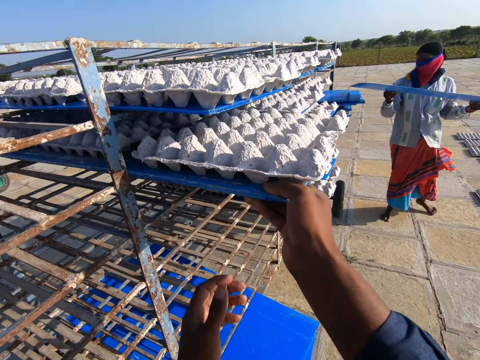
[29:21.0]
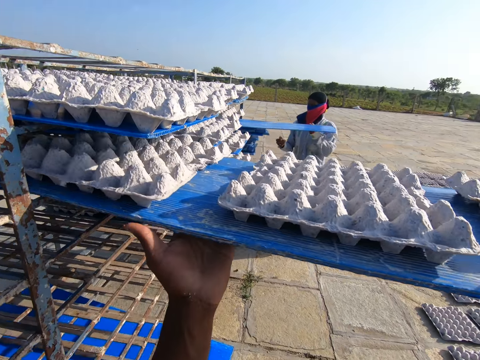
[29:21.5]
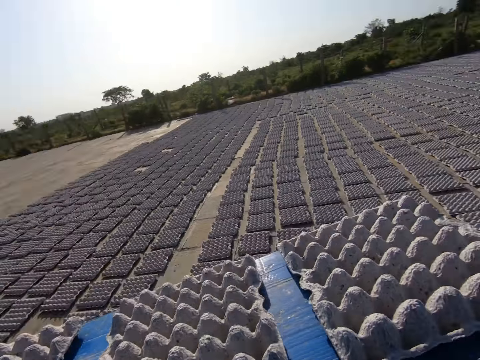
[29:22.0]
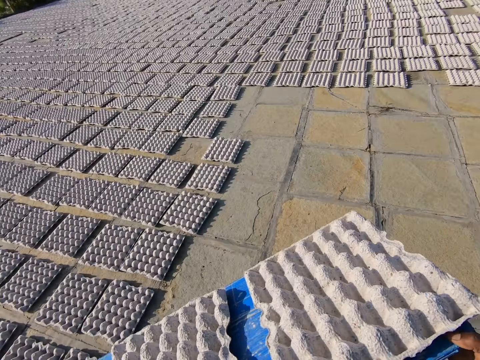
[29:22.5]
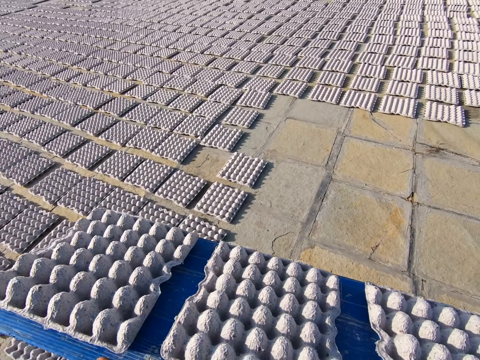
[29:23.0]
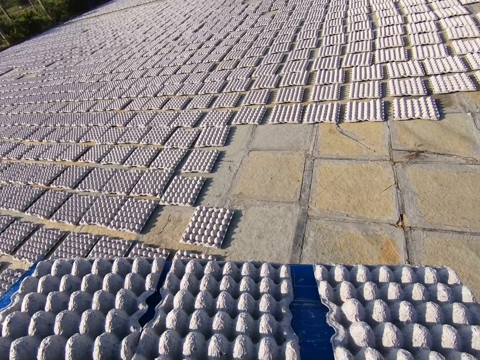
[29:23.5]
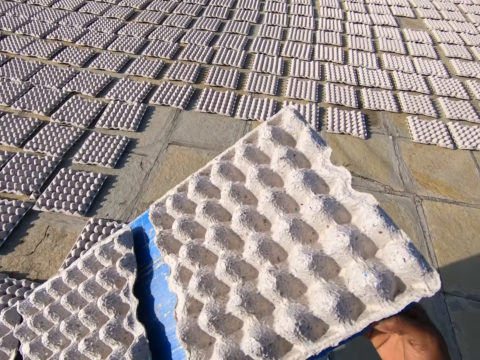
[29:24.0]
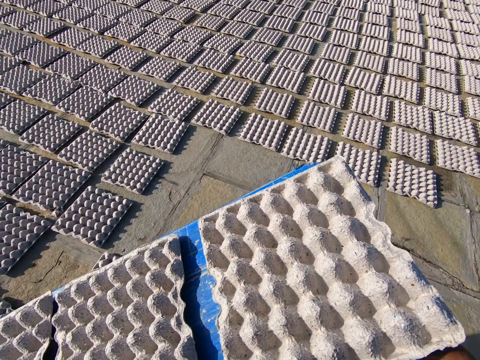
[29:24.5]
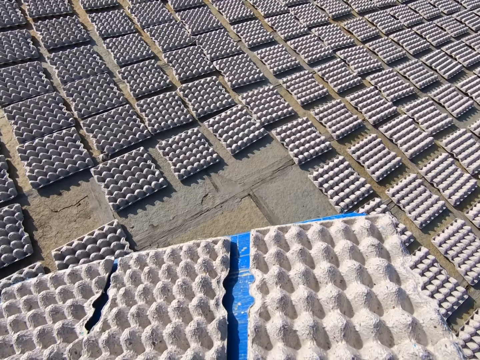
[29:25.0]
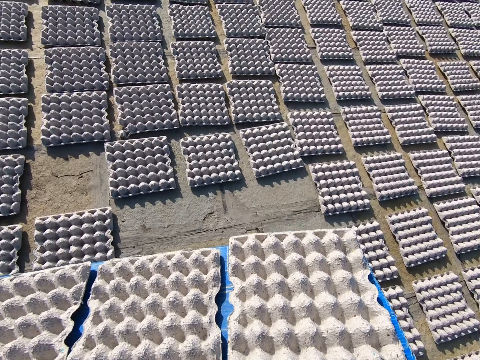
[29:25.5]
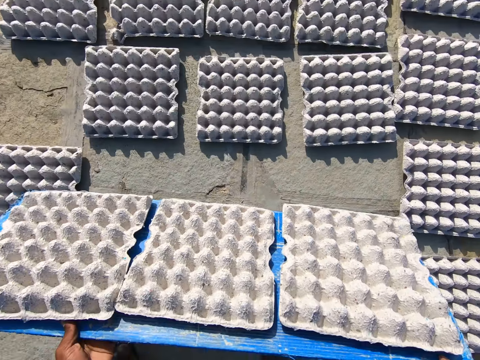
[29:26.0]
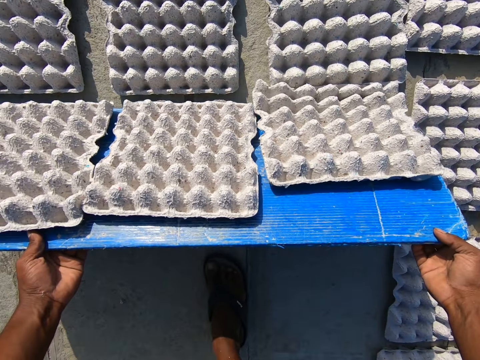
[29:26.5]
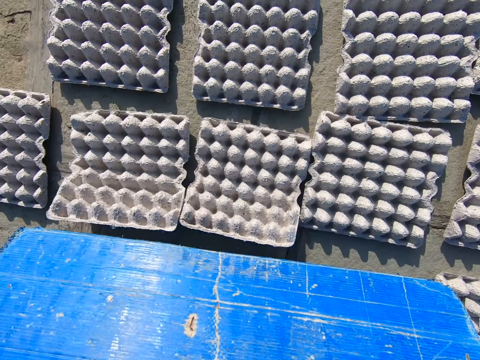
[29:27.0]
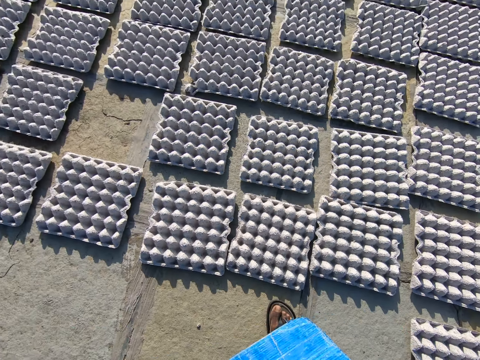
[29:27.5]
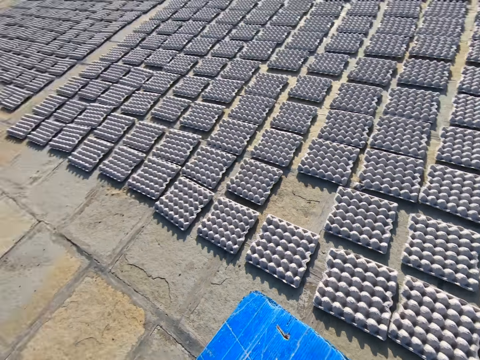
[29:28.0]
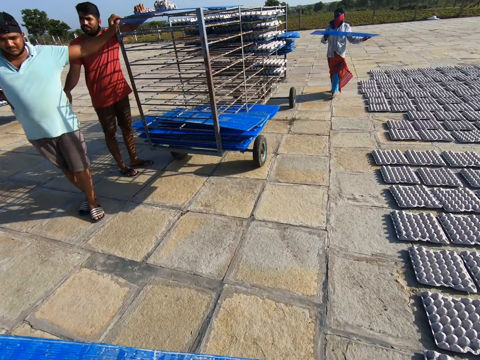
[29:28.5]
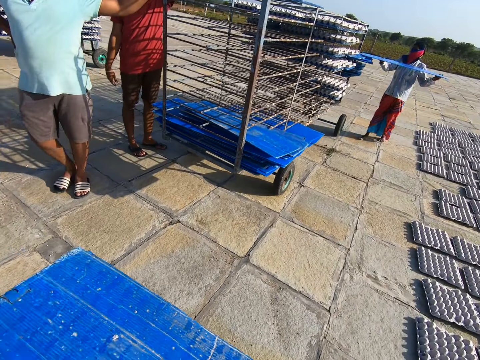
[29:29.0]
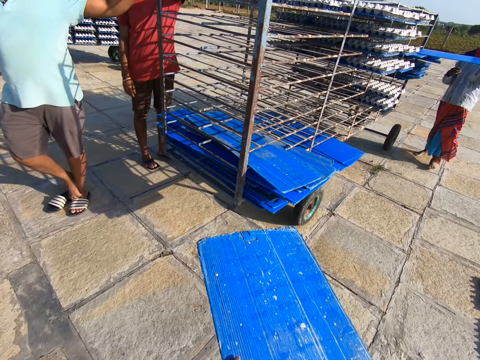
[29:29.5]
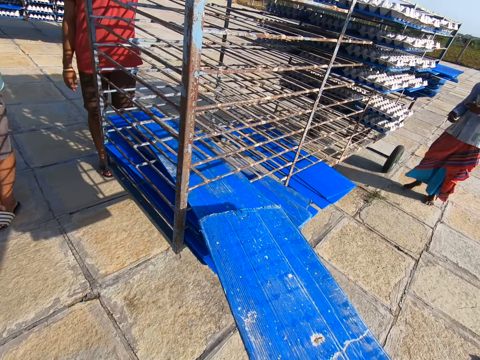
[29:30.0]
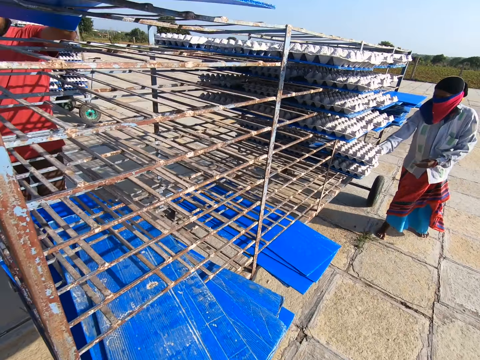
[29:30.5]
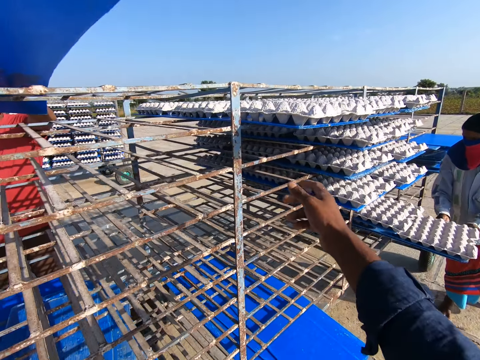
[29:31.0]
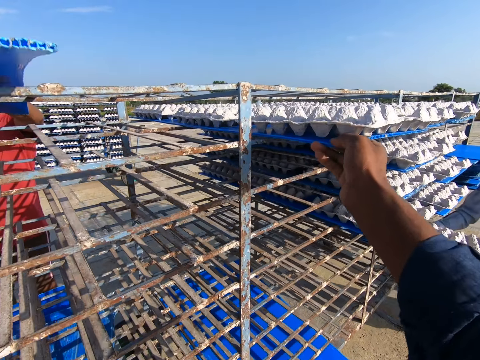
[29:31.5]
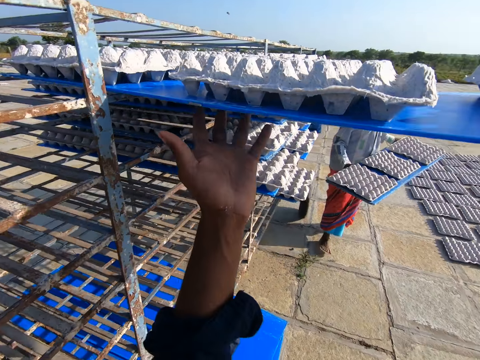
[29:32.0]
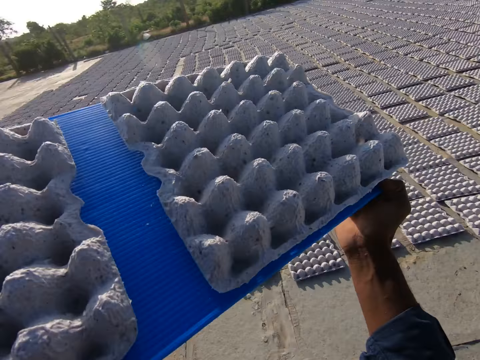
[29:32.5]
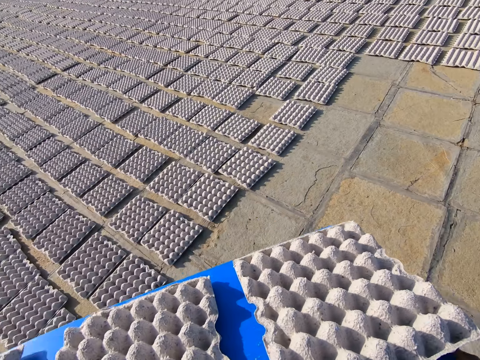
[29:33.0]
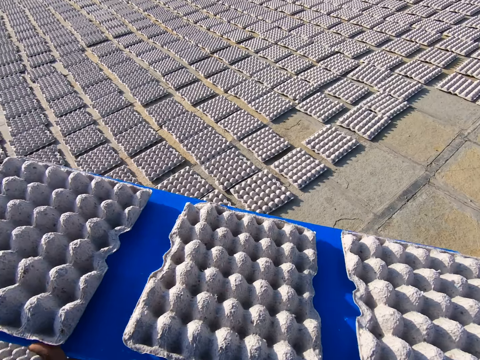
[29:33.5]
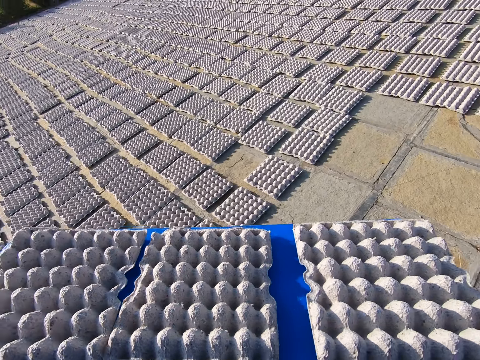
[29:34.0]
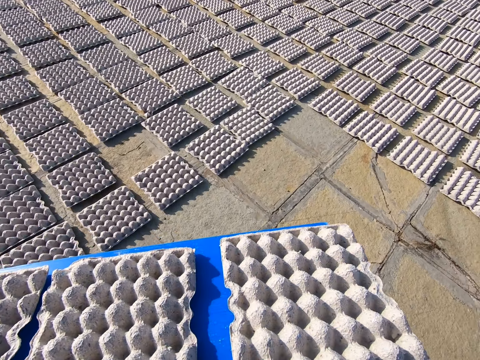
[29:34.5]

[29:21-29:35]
The woman slides the plastic board on the pile of plastic boards with her hands. The camera wearer places his left hand on the plastic board of egg trays. He walks away from the rack. He rests the plastic board of egg trays on the ground with his hands. He drops the egg trays on the plastic board on the ground with his hands. The woman walks towards the rack. The camera wearer walks towards the rack. The woman slides the plastic board on the pile of plastic boards with her hands. The camera wearer slides the plastic board on the pile of plastic boards with his hands. The woman pulls a plastic board of egg trays from the rack with her right hand and places her left hand on the plastic board of egg trays. The camera wearer pulls a plastic board of egg trays from the rack with his right hand. The woman walks away from the rack. The camera wearer places his left hand on the plastic board of egg trays. He walks away from the rack.

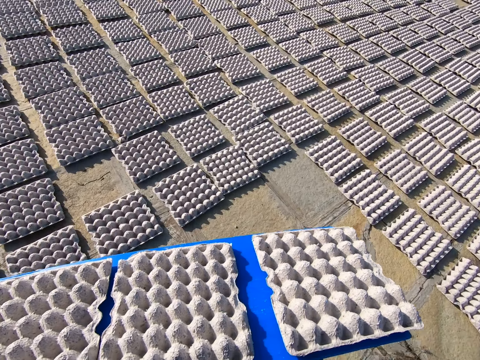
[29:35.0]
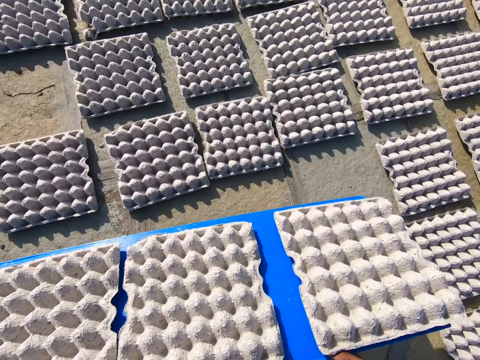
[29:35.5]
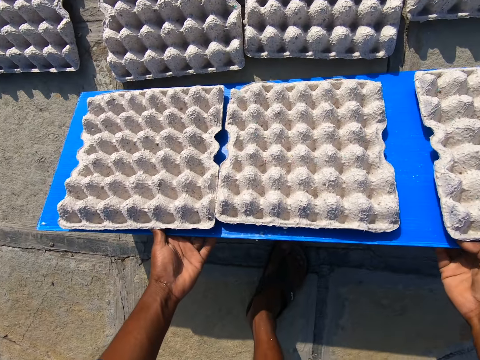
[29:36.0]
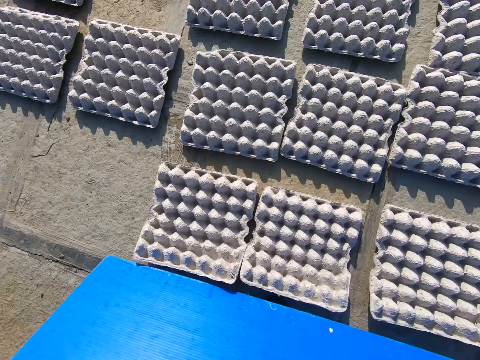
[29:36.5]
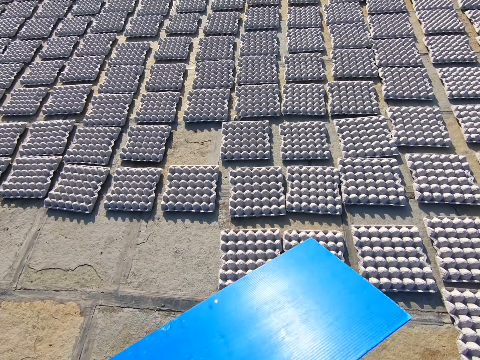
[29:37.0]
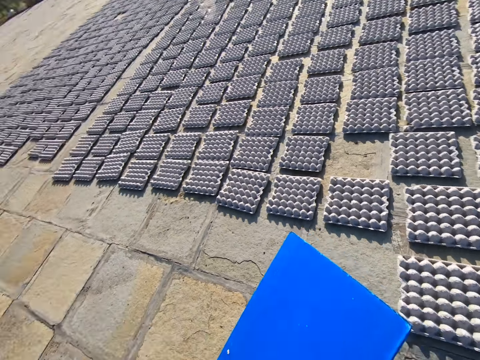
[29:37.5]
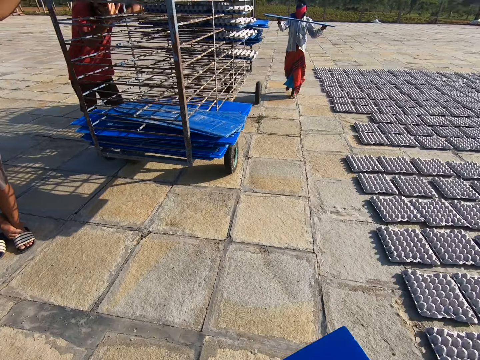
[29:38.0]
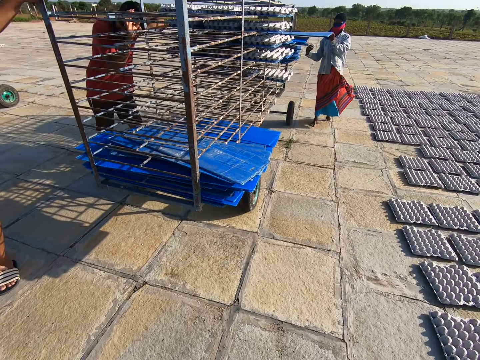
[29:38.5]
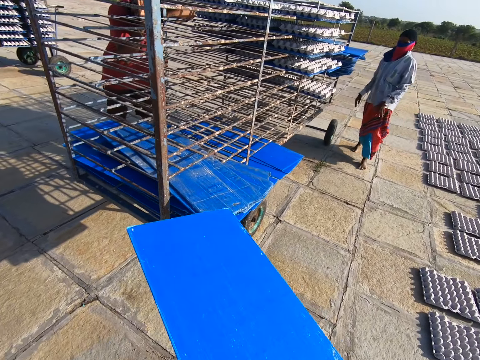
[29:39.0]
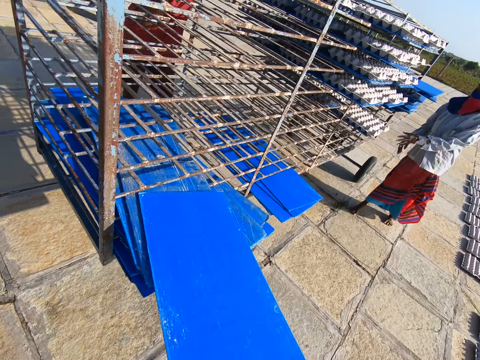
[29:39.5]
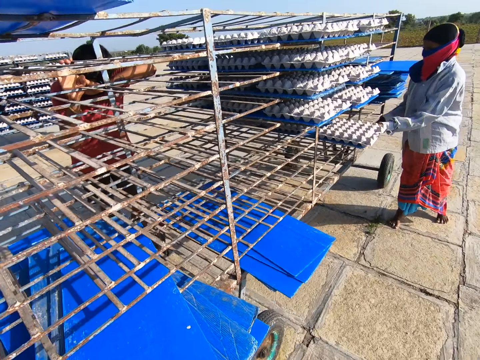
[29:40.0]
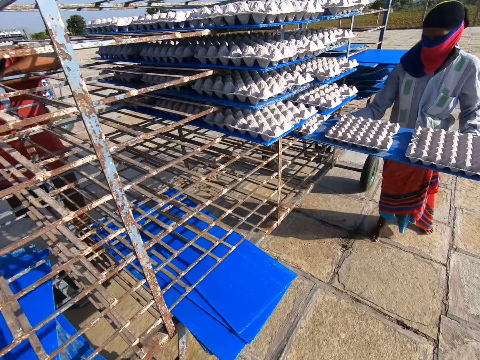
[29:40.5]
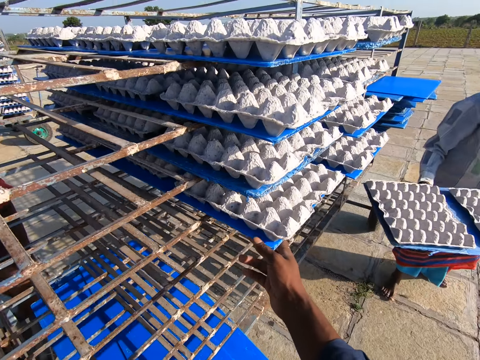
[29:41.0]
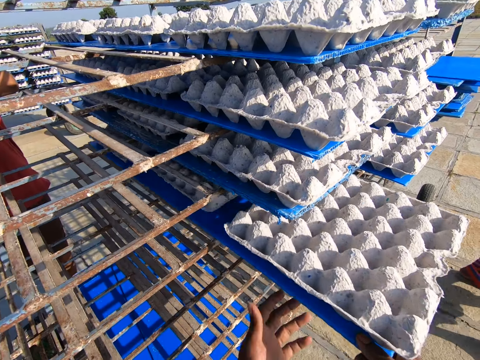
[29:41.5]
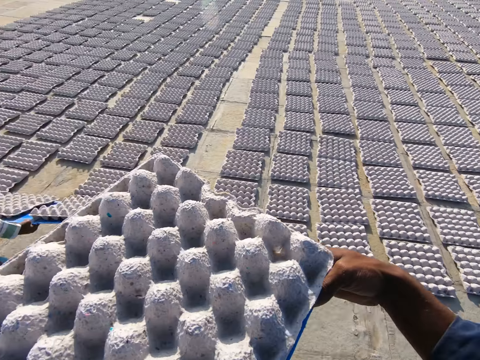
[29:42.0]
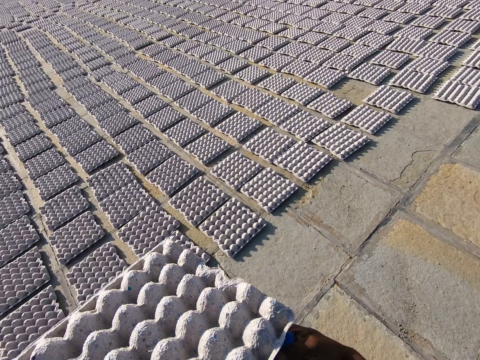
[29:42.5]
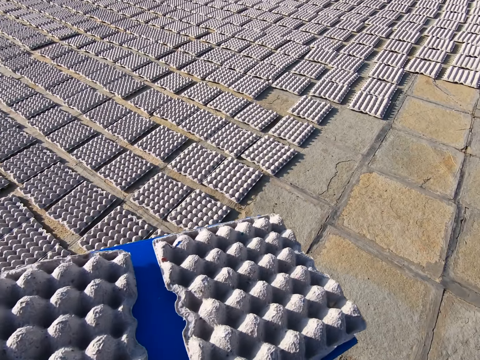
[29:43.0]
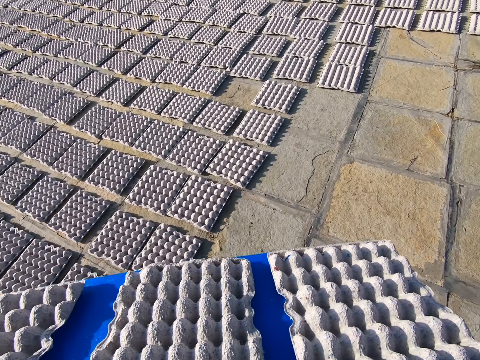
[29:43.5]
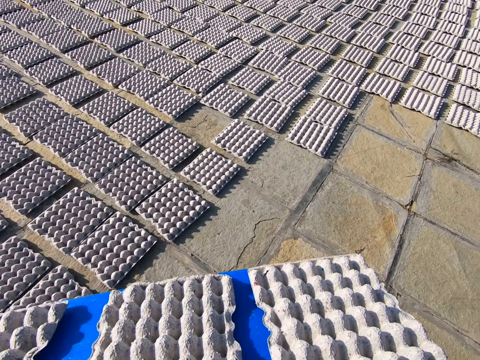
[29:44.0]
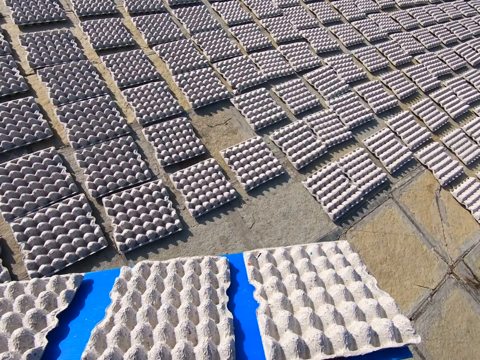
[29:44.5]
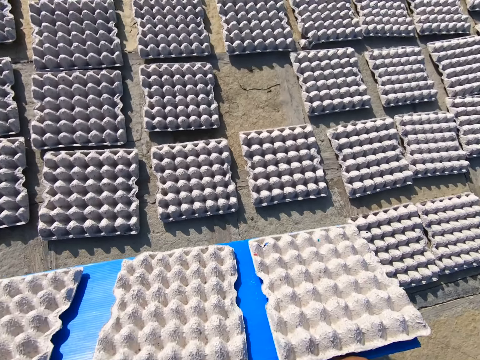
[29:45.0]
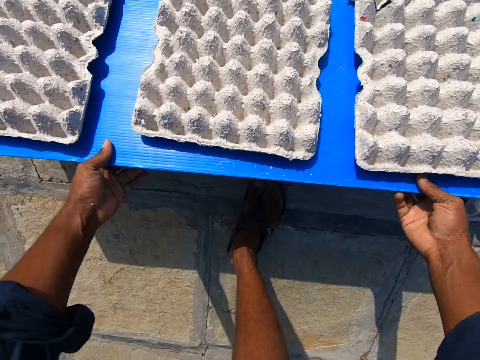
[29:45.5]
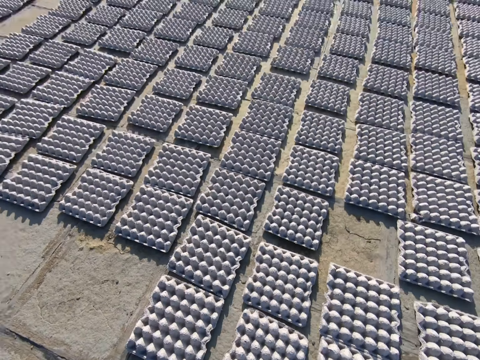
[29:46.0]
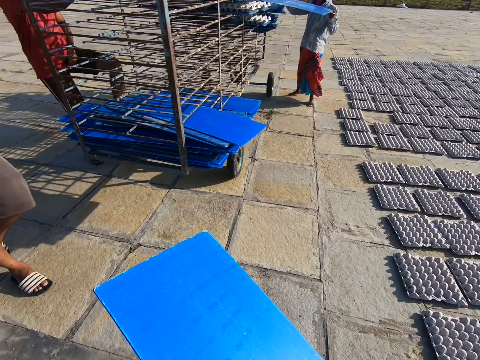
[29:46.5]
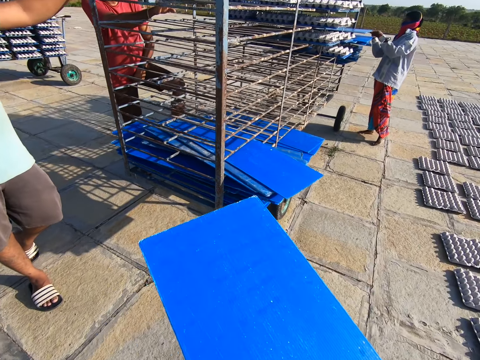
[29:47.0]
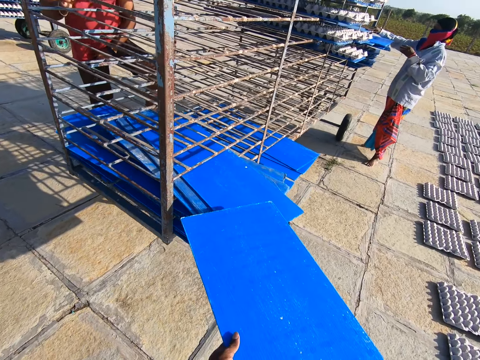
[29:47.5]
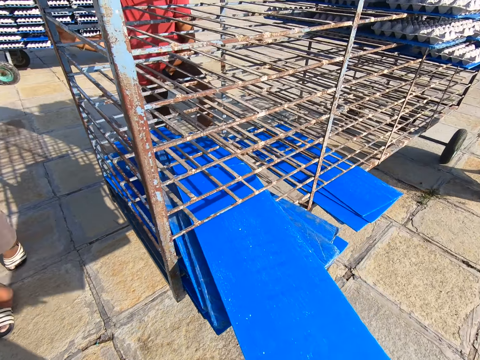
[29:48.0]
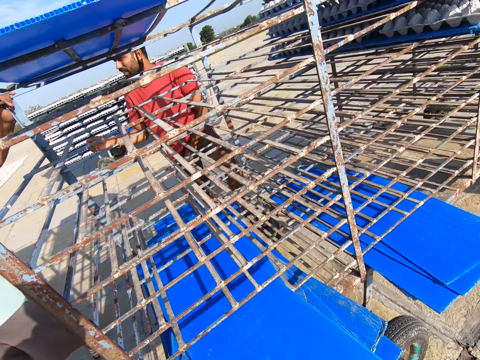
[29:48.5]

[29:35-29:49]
The camera wearer rests the plastic board of egg trays on the ground with his hands. He drops the egg trays on the plastic board on the ground with his hands. A man interacts with another man. The camera wearer walks towards the rack. The woman slides the plastic board on the pile of plastic boards with her hands. The camera wearer slides the plastic board on the pile of plastic boards with his hands. The woman pulls a plastic board of egg trays from the rack with her left hand. She places her right hand on the plastic board of egg trays. She walks away from the rack. The camera wearer pulls a plastic board of egg trays from the rack with his right hand. He places his left hand on the plastic board of egg trays. He walks away from the rack. He rests the plastic board of egg trays on the ground with his hands. He drops the egg trays on the plastic board on the ground with his hands. He walks towards the rack. The woman slides the plastic board on the pile of plastic boards with her hands. The camera wearer slides the plastic board on the pile of plastic boards with his hands.
